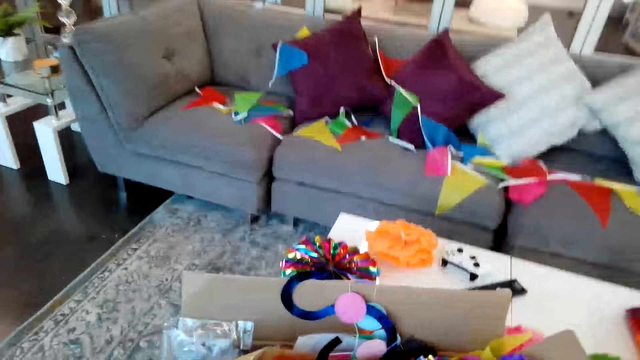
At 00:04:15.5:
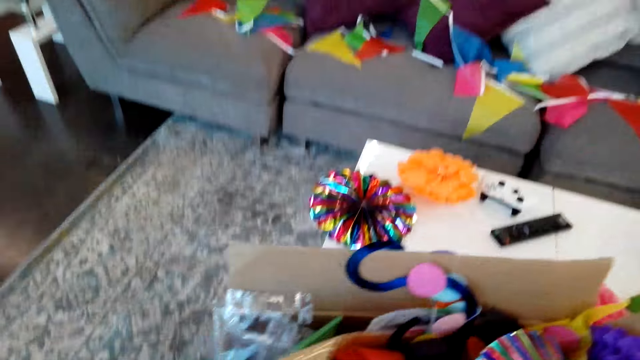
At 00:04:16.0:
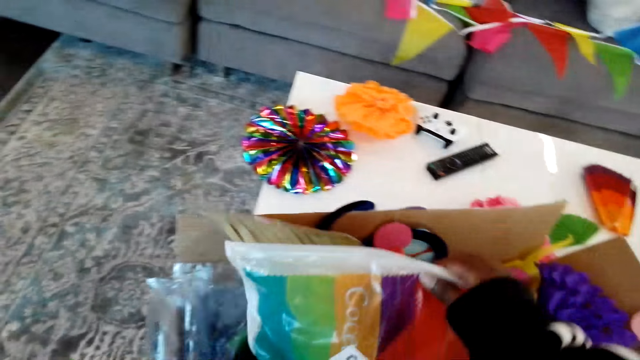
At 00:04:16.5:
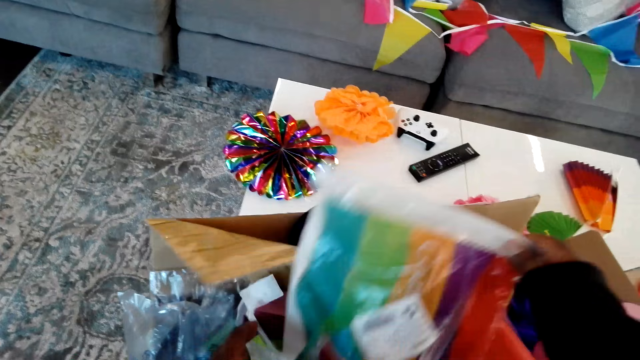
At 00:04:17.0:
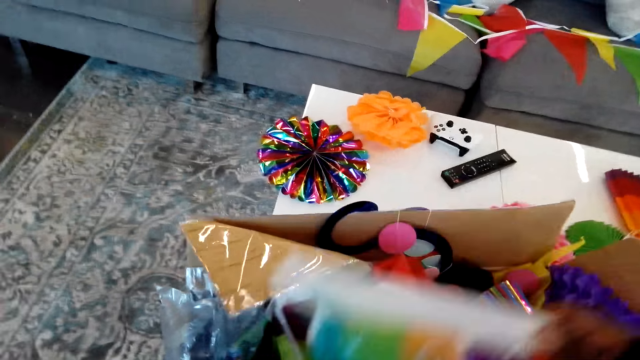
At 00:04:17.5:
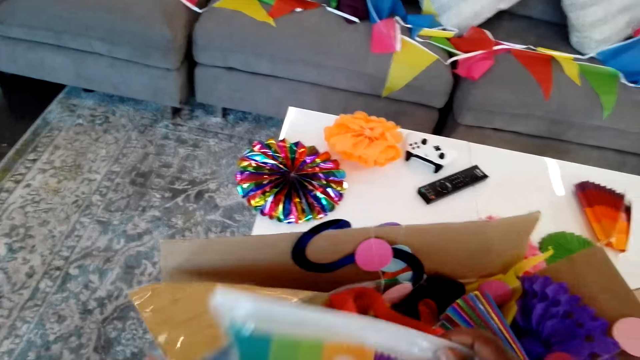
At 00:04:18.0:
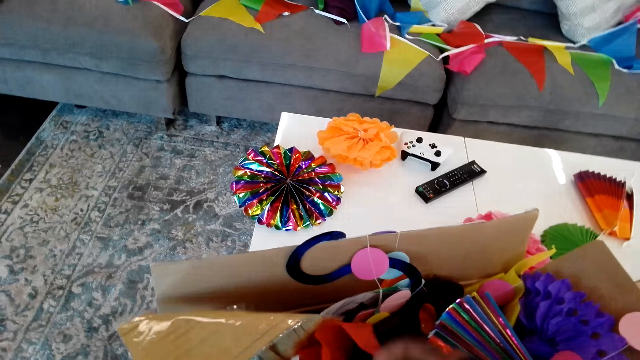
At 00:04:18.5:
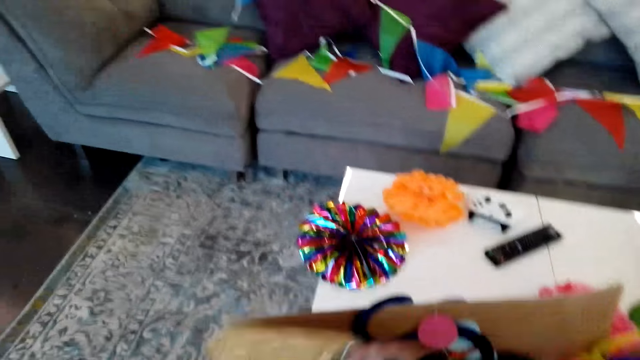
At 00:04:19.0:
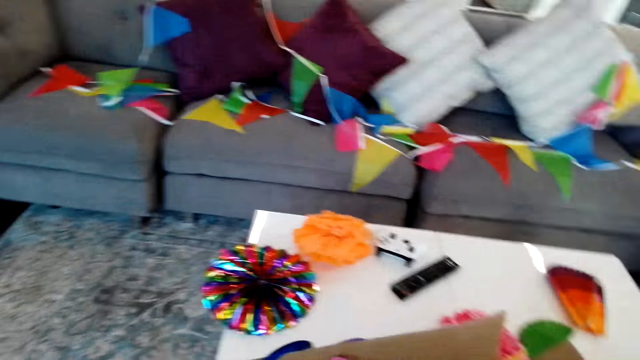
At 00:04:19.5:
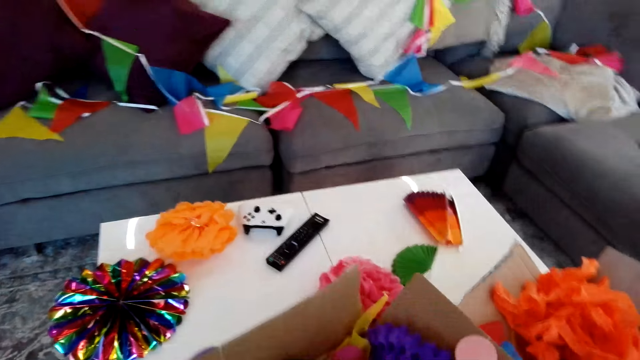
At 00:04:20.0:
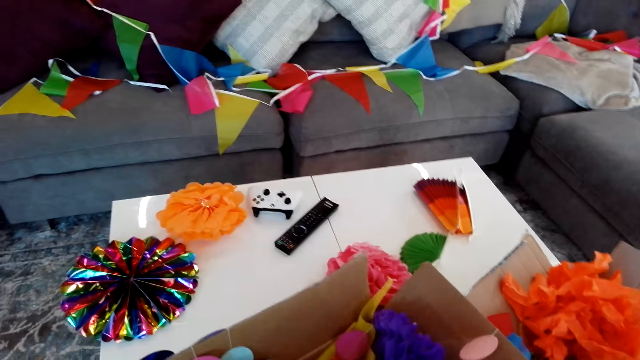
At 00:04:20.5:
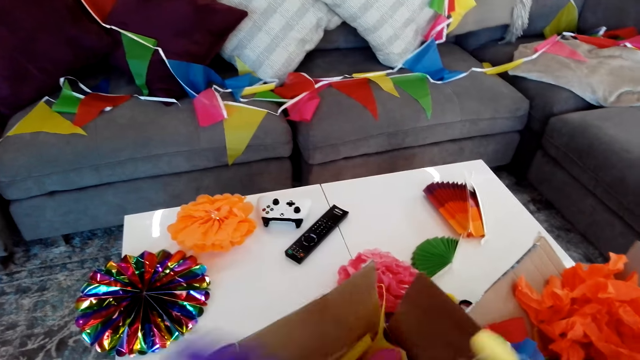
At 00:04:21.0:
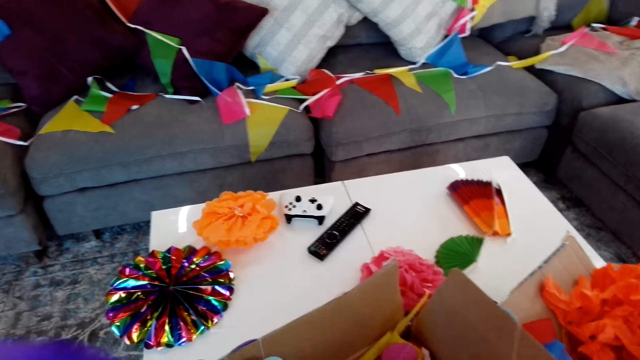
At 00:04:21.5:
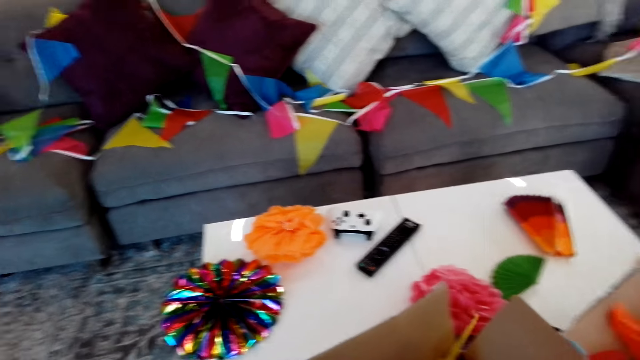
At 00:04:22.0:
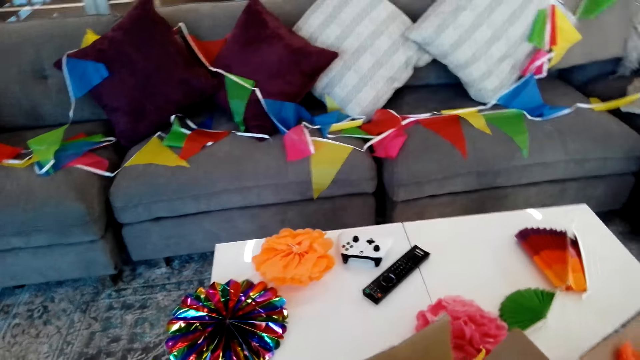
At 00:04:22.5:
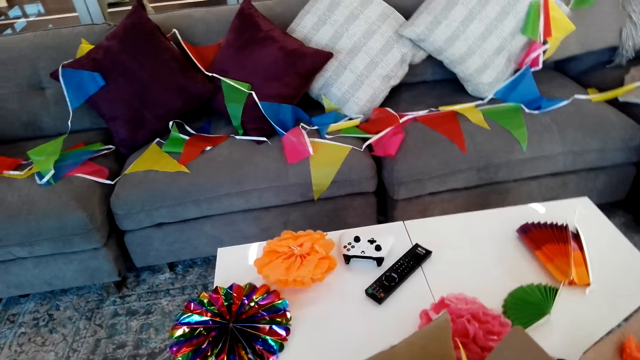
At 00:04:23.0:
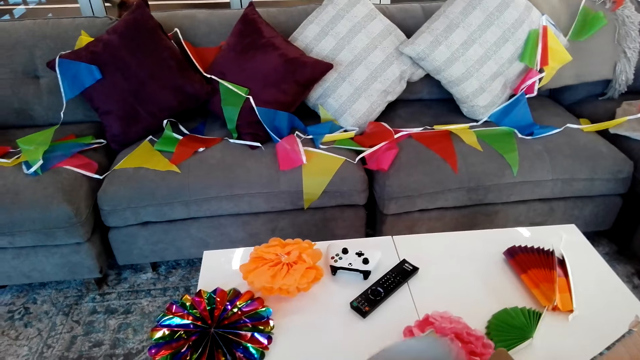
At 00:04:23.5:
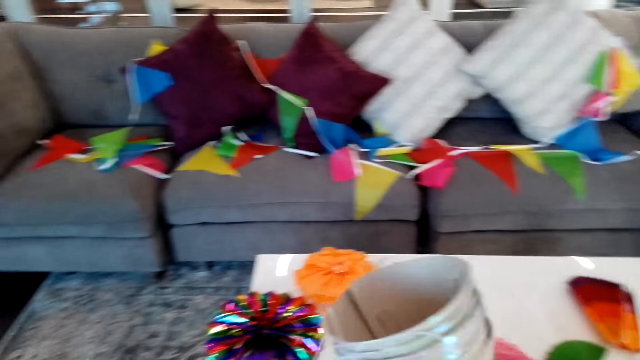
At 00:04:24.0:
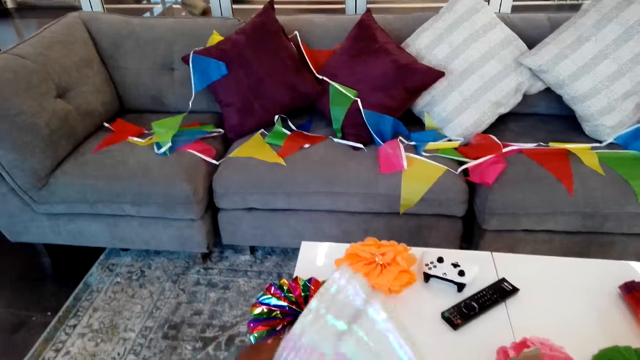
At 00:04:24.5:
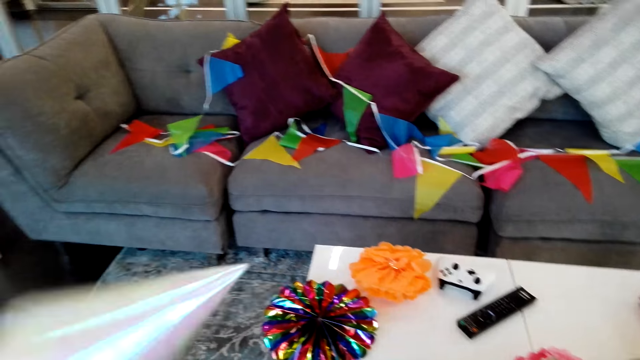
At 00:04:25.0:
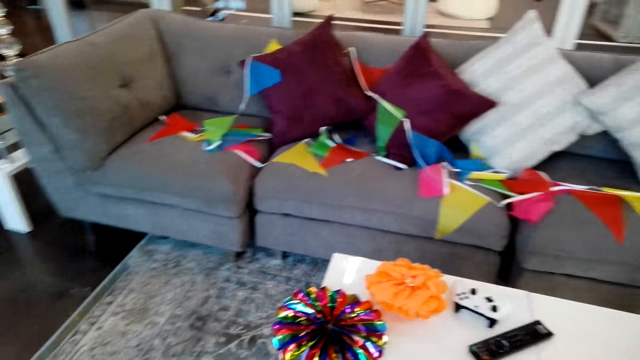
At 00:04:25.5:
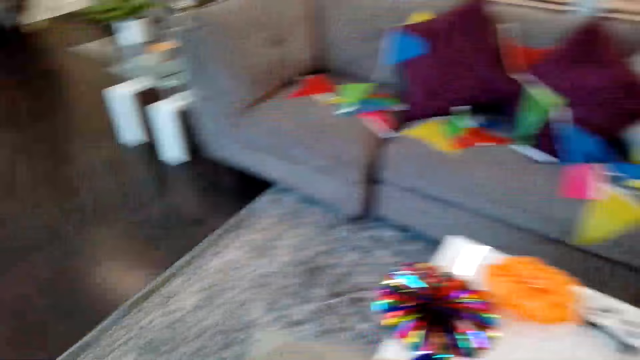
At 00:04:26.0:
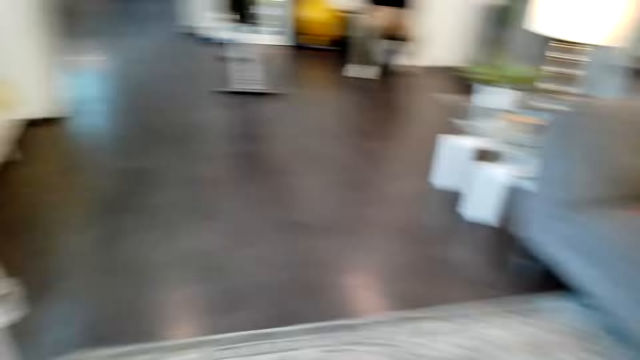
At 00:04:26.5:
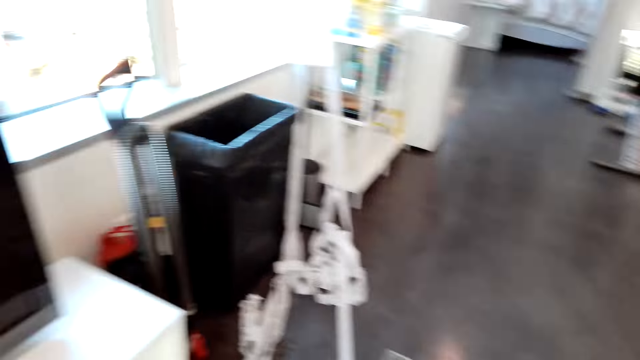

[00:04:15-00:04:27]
The camera wearer takes the packet of ribbon in the box. They look through the carton. They take the ribbon from the box.

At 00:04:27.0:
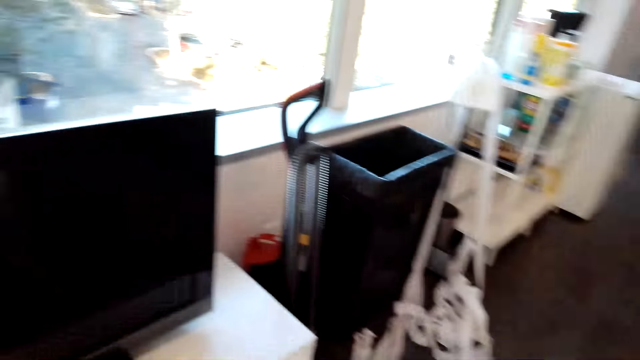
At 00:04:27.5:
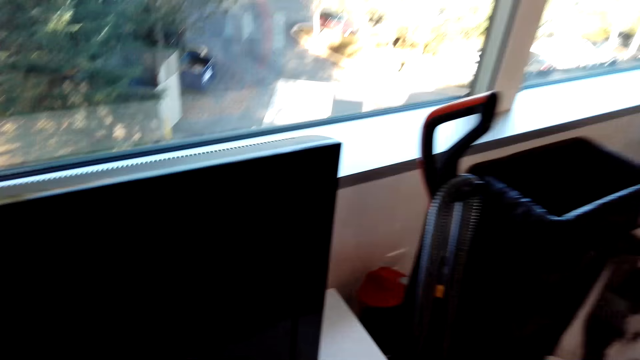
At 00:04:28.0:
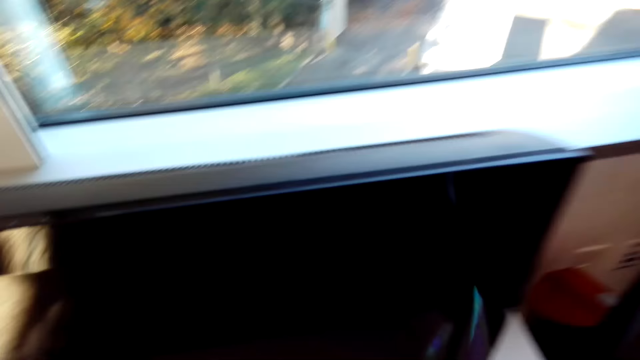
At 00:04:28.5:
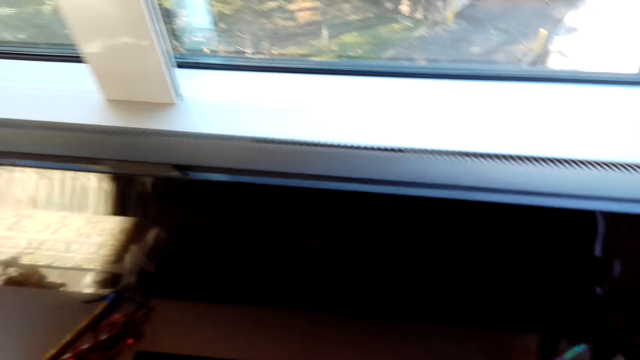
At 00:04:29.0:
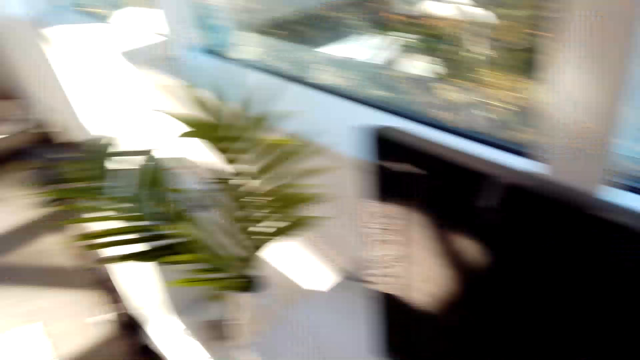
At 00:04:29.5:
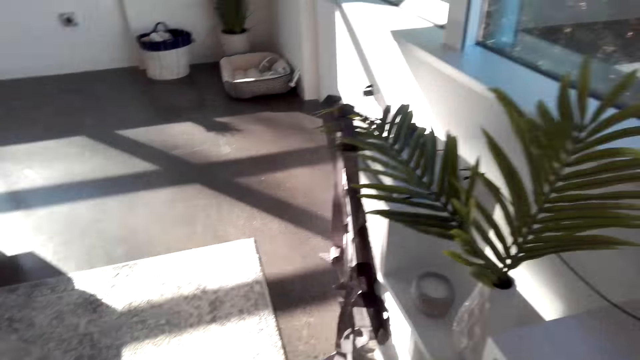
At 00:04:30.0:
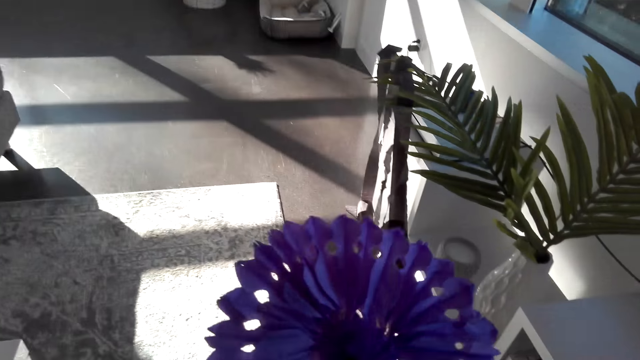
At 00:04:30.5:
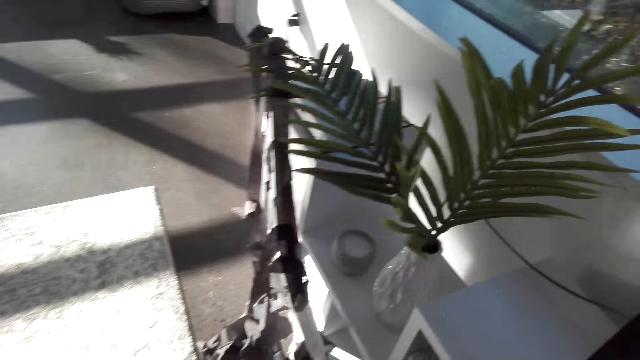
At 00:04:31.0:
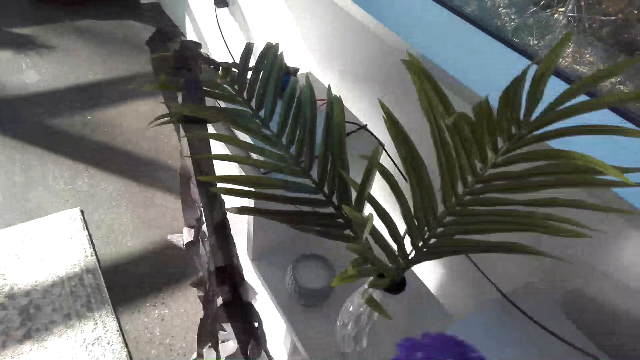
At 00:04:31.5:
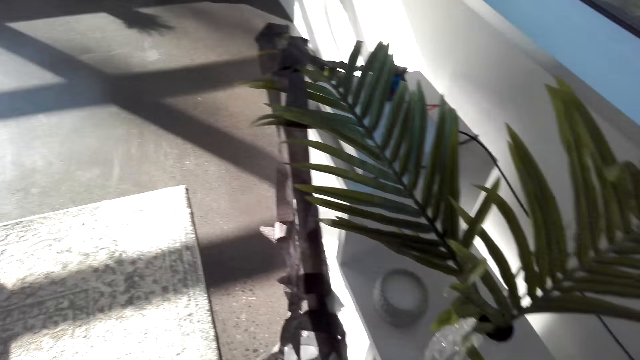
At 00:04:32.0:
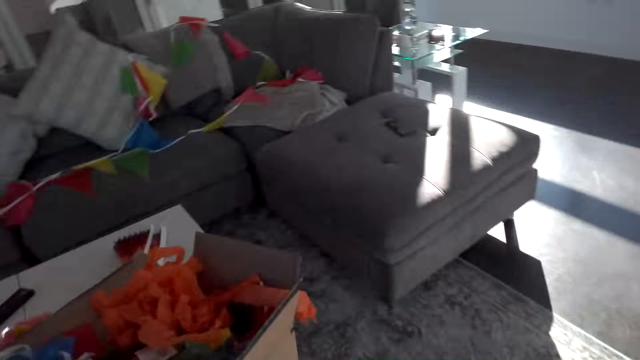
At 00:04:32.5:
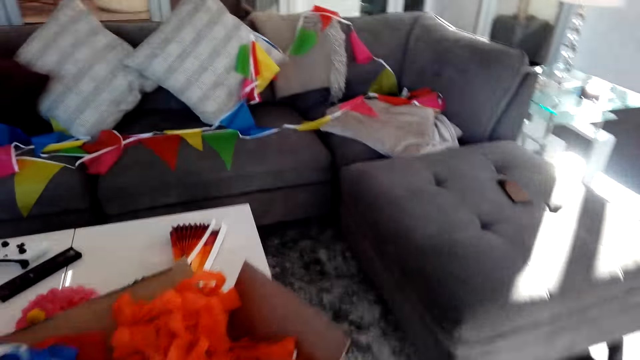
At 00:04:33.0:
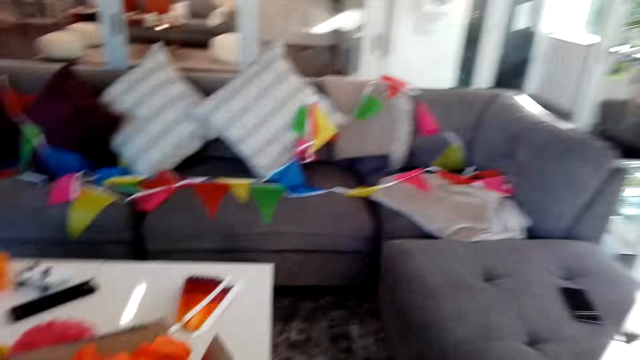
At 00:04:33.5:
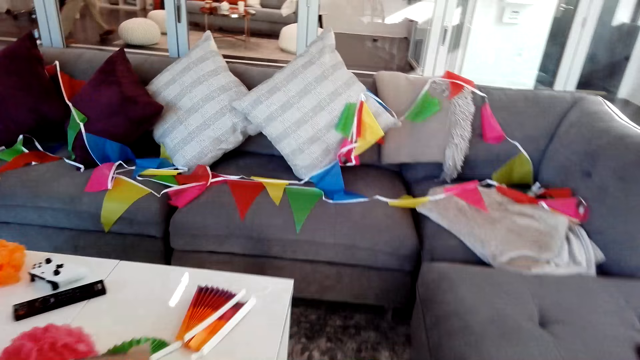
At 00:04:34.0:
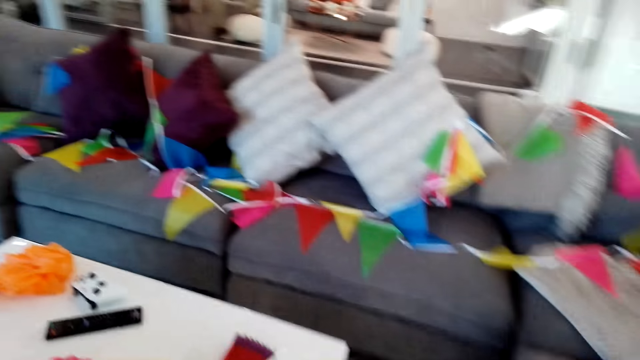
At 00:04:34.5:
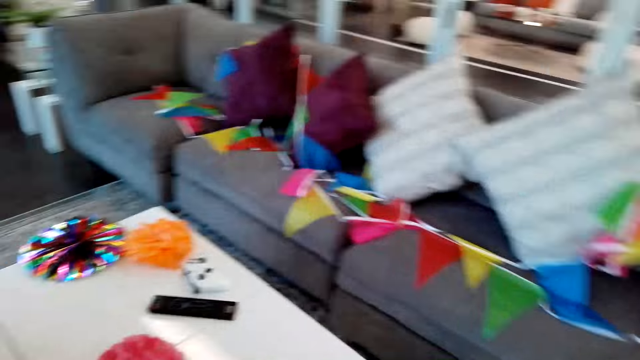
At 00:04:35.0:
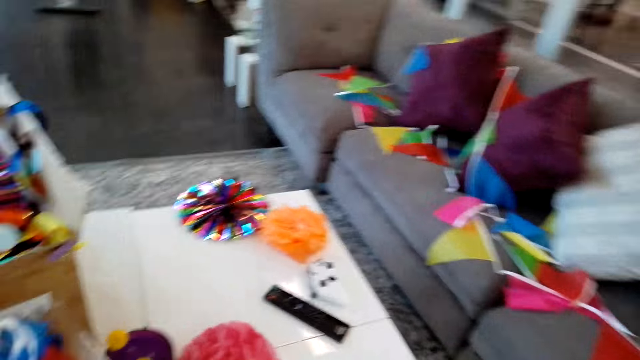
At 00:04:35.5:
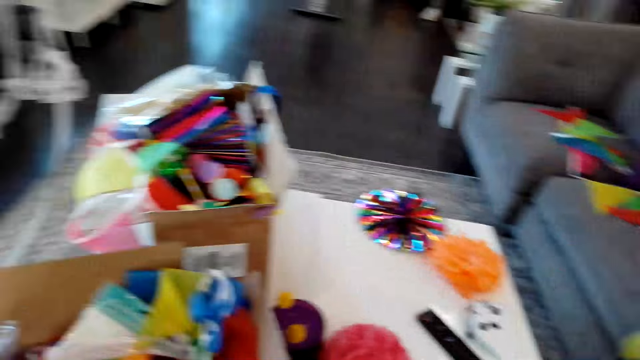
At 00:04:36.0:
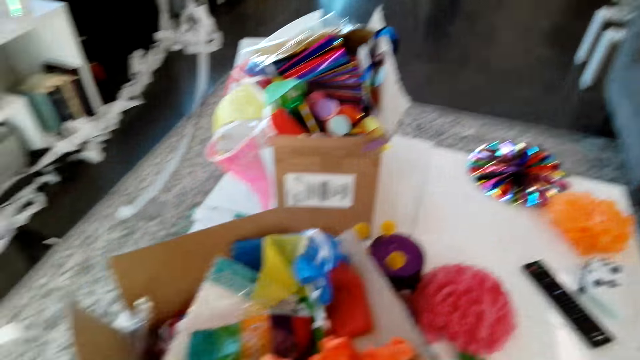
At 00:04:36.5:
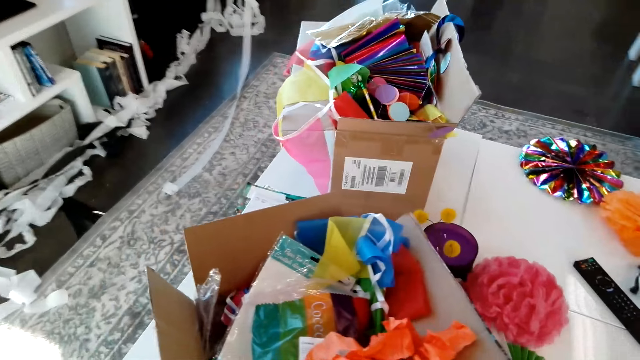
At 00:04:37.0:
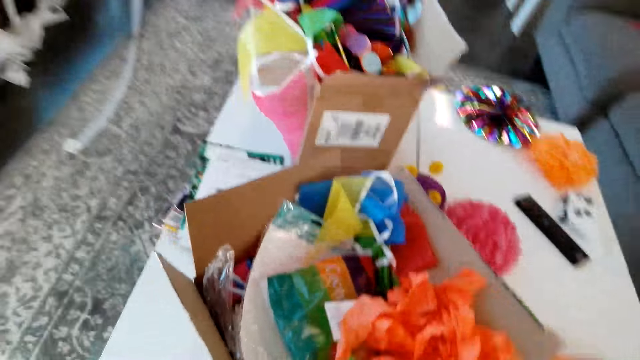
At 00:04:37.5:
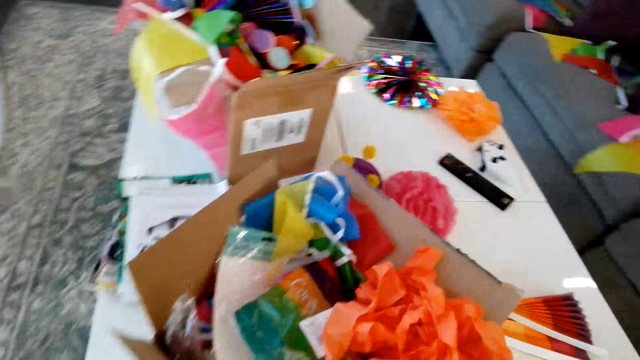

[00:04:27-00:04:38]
The camera wearer puts the ribbon or decorations down. They hold the ribbon. They put the decorations on the table. They move the box.
